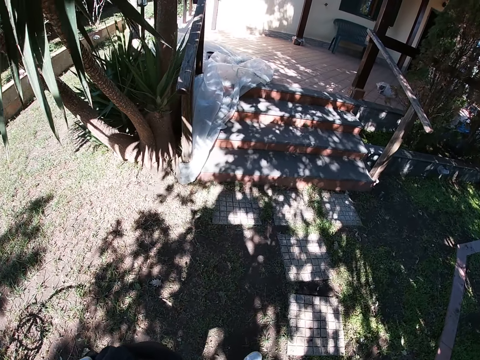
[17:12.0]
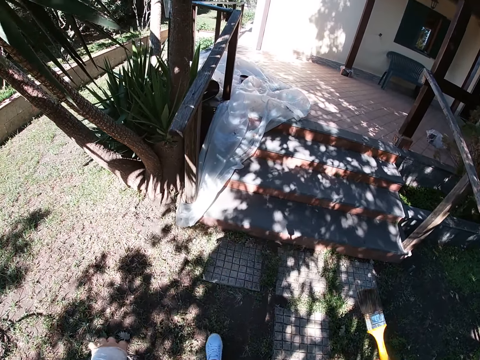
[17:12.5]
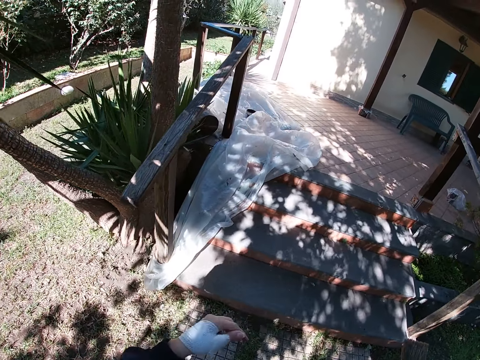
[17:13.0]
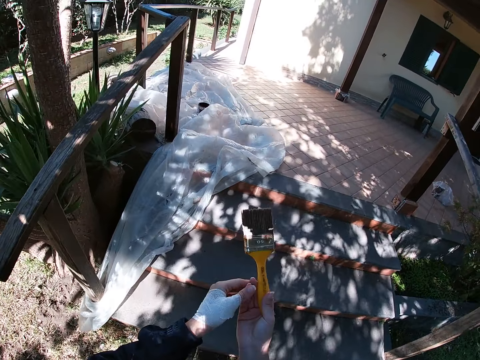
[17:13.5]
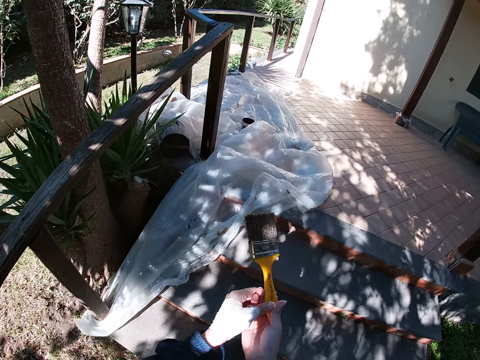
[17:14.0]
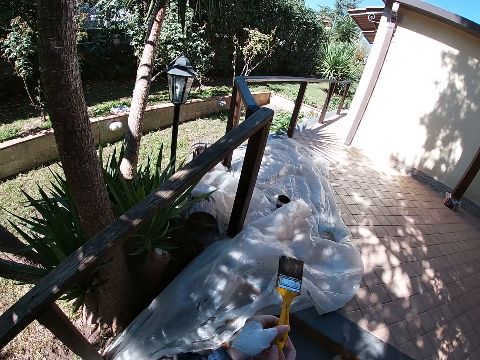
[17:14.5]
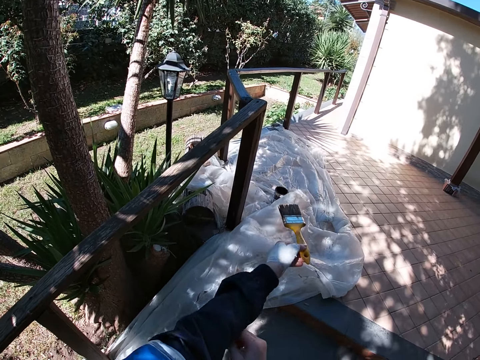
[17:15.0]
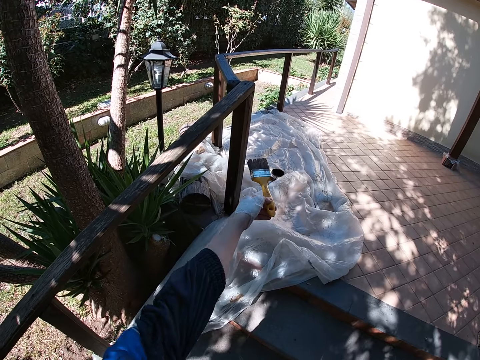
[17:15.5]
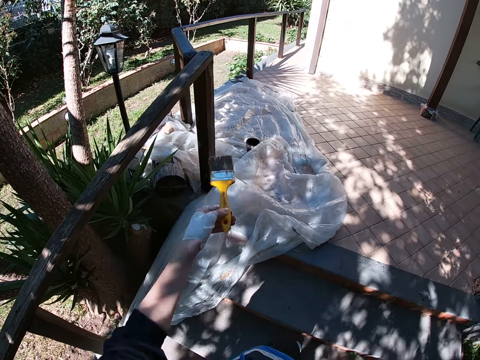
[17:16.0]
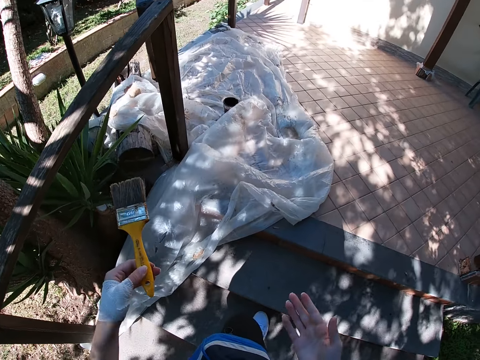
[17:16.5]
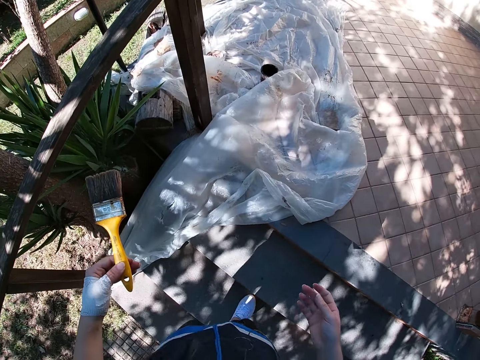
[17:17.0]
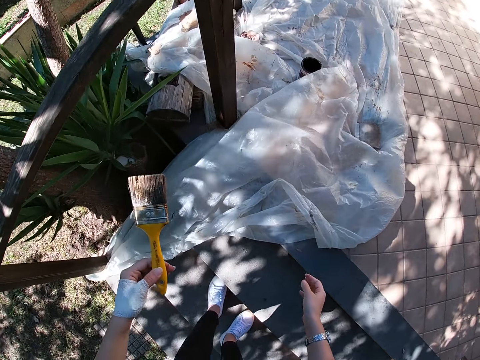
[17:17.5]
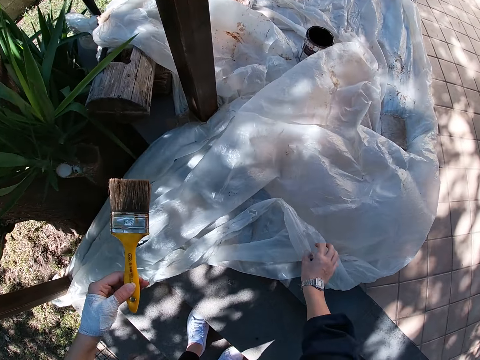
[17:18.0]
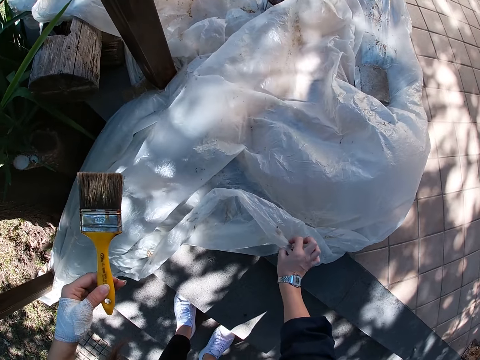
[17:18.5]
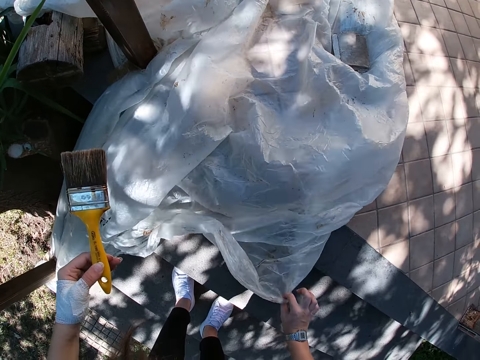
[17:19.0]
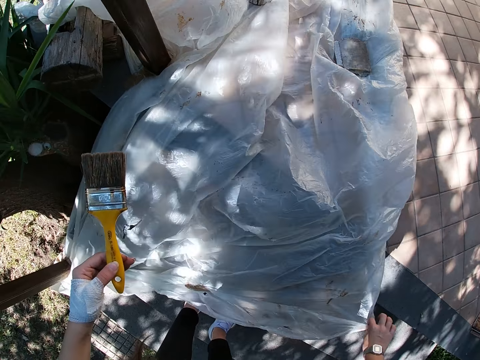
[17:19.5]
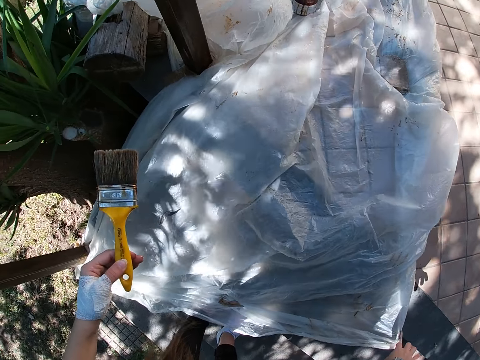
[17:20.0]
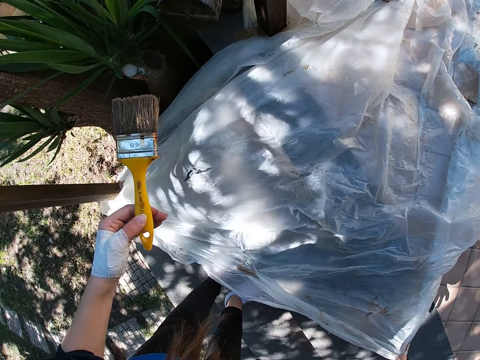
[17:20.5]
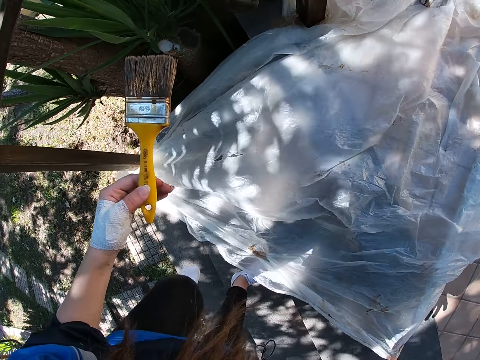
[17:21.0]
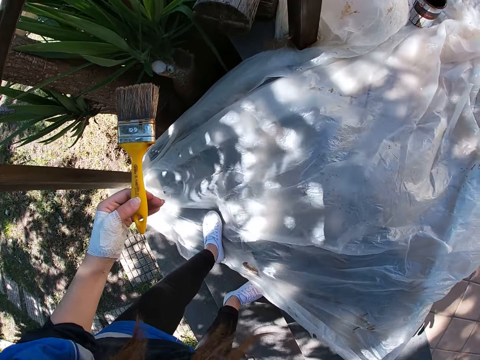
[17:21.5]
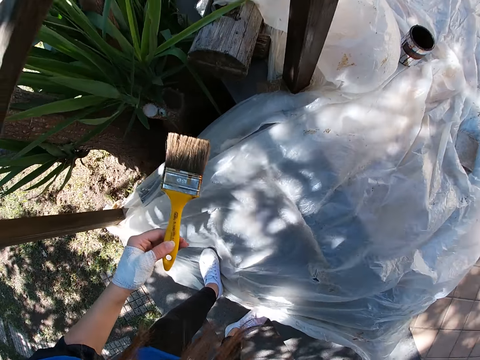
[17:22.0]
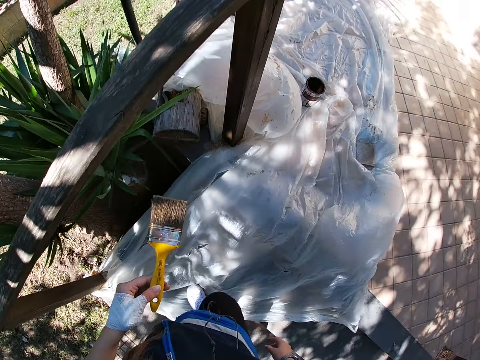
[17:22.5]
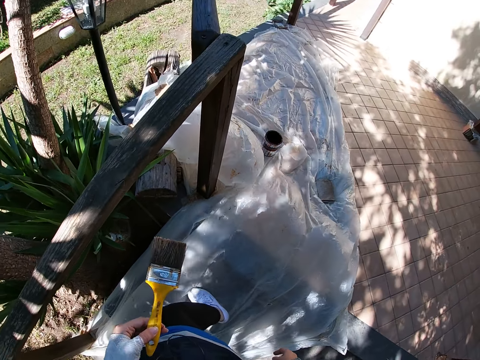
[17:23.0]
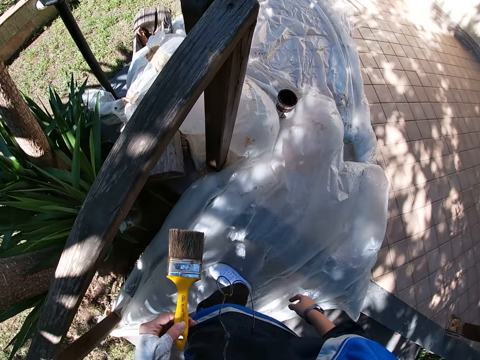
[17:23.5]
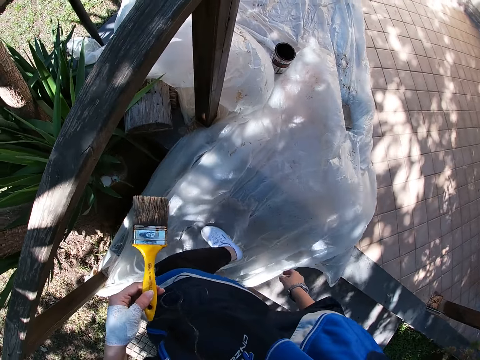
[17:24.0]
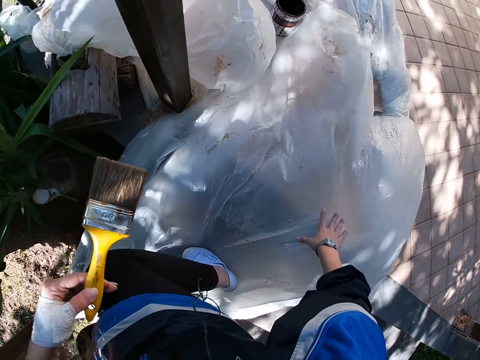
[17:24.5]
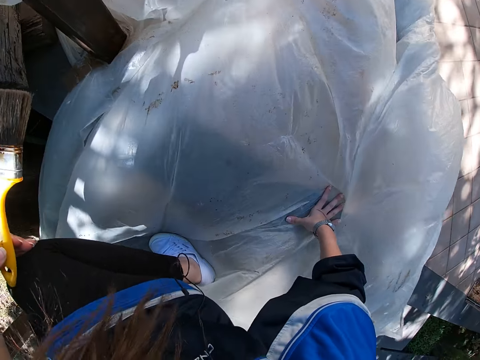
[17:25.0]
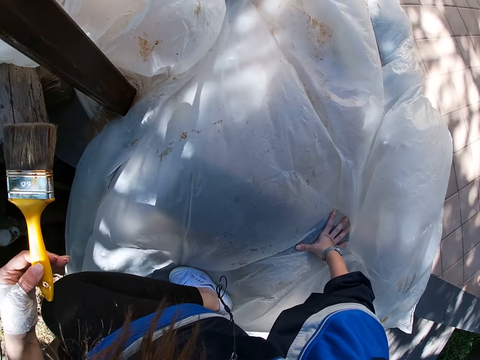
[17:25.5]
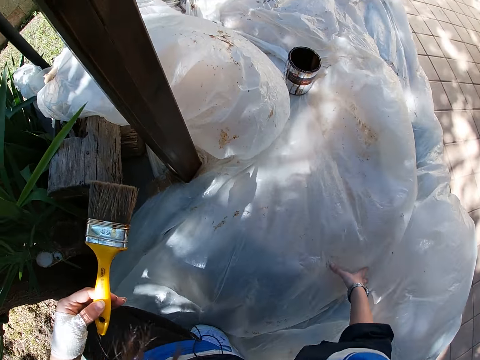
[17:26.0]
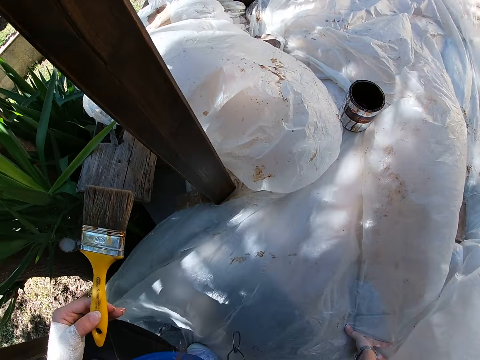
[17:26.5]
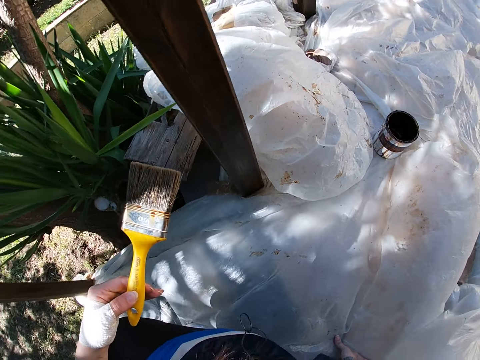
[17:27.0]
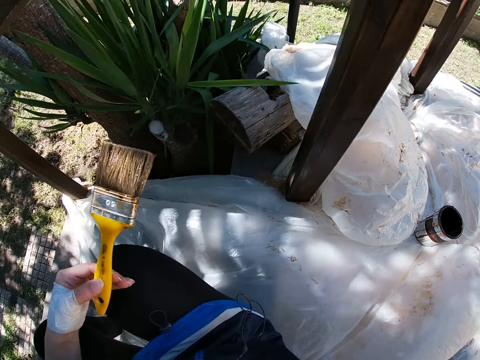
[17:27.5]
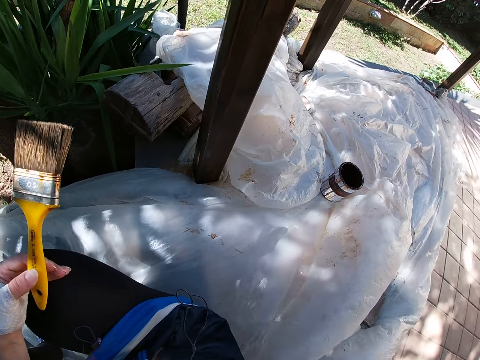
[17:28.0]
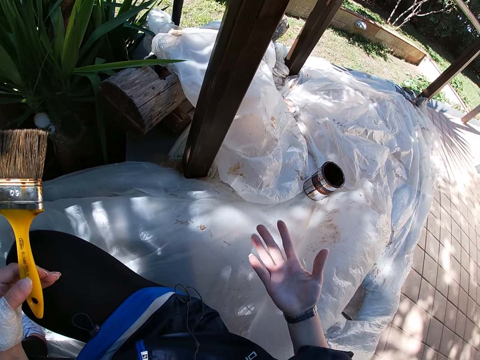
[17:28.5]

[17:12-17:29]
The camera wearer passes the paint brush to her left hand. She pulls up the sleeve of her cloth with her right hand. She holds the paint brush with the other hand. She bends, adjusts the white polythene sheet on the floor with her right hand and steps on the white polythene sheet. She places her right hand on the white polythene sheet, moves her left hand on the white polythene sheet and sits on the white polythene sheet.

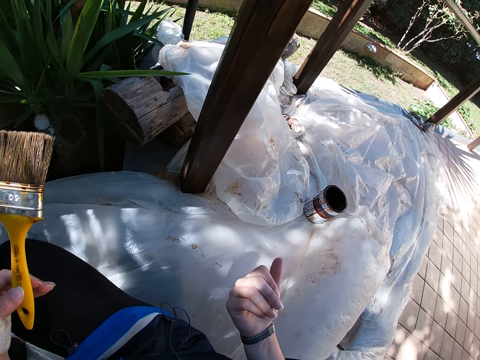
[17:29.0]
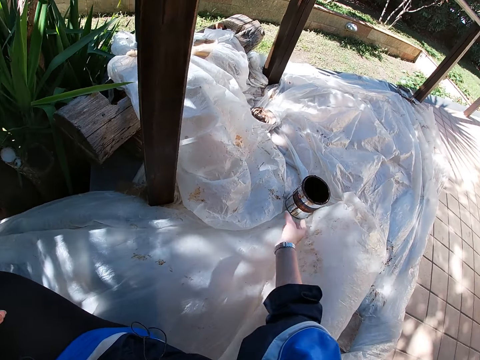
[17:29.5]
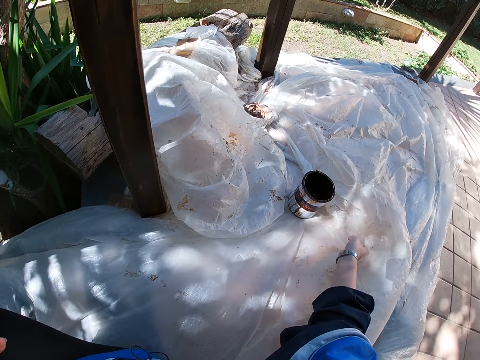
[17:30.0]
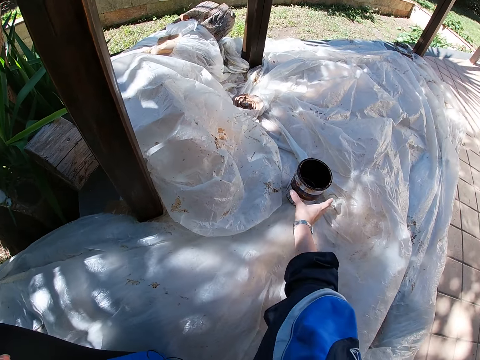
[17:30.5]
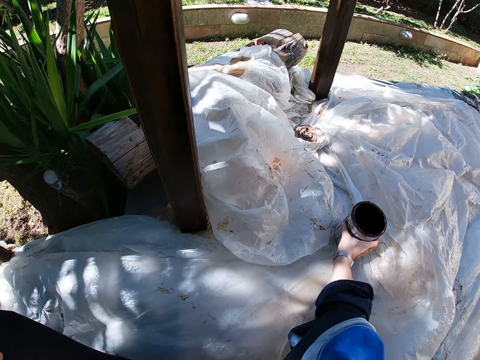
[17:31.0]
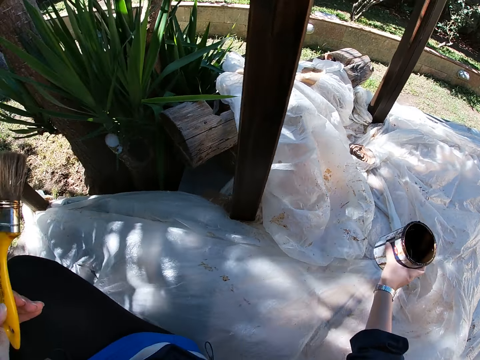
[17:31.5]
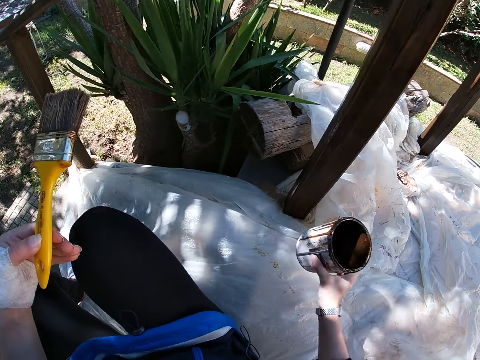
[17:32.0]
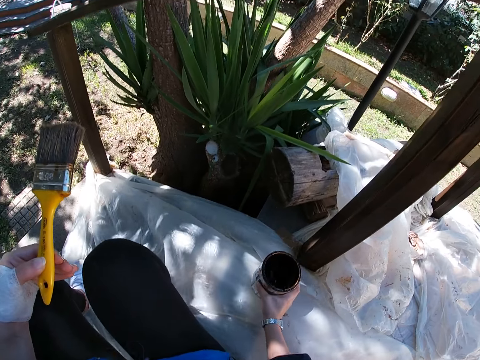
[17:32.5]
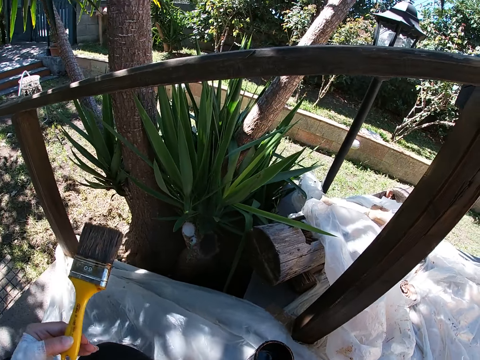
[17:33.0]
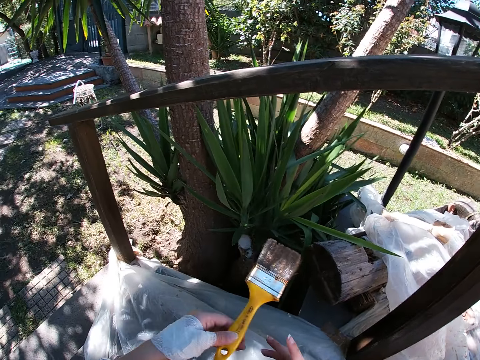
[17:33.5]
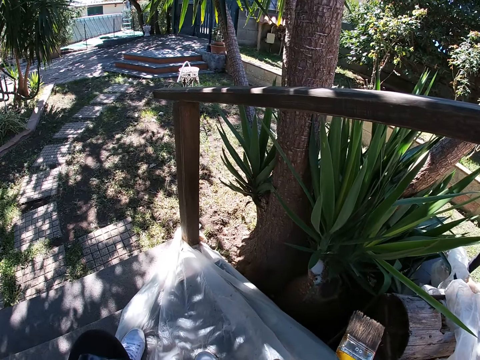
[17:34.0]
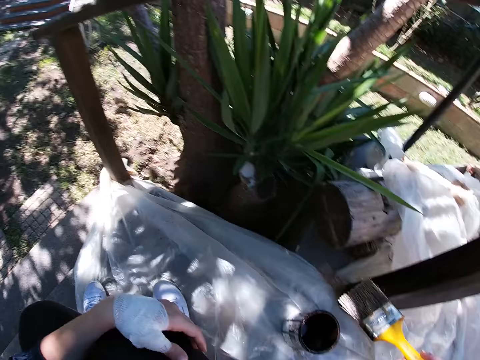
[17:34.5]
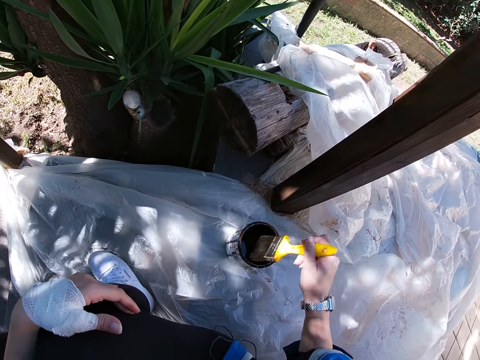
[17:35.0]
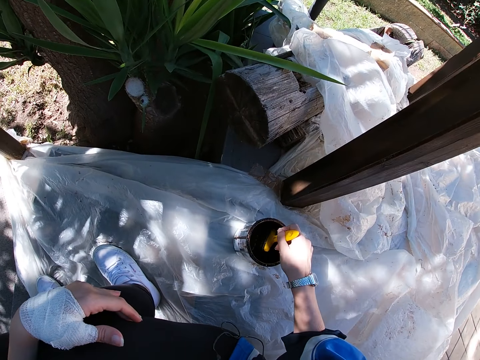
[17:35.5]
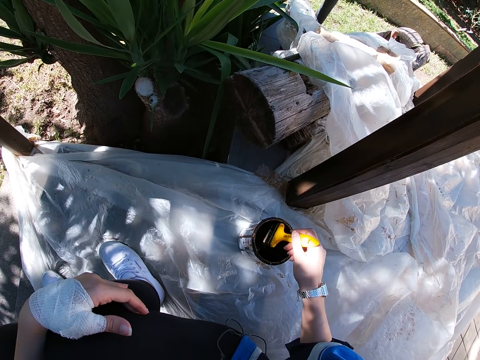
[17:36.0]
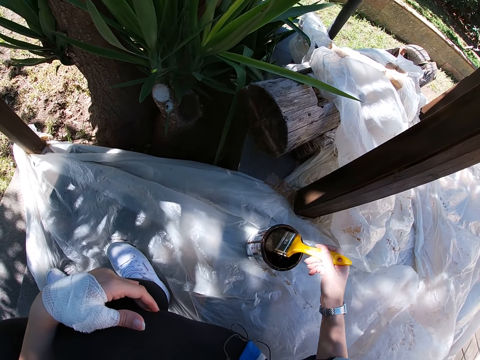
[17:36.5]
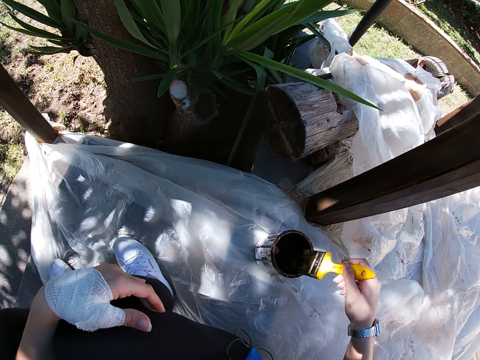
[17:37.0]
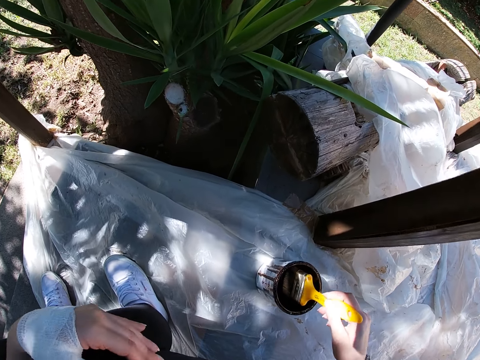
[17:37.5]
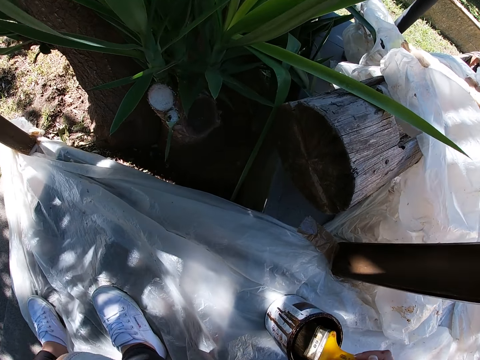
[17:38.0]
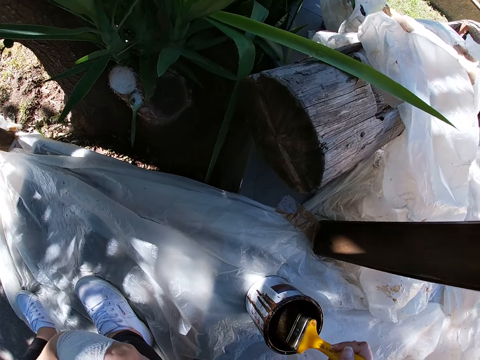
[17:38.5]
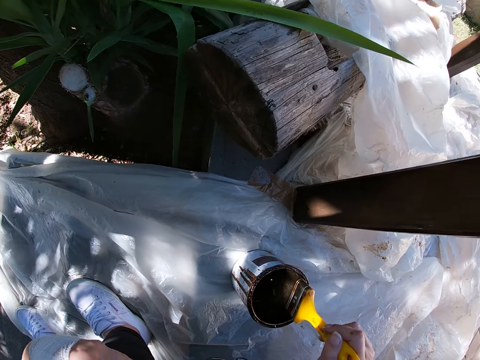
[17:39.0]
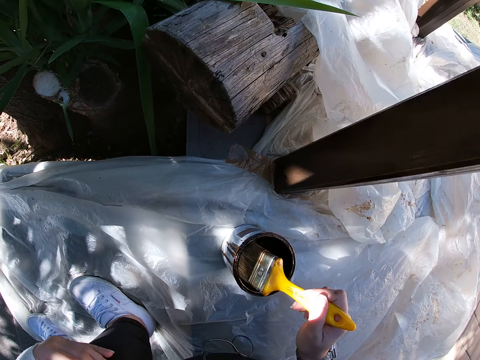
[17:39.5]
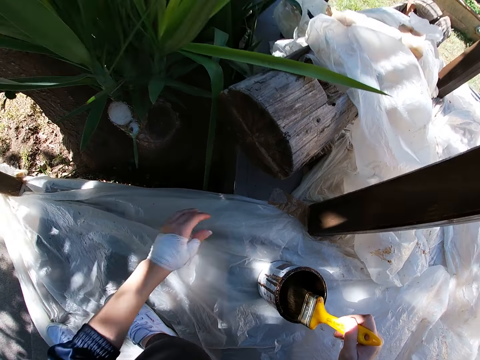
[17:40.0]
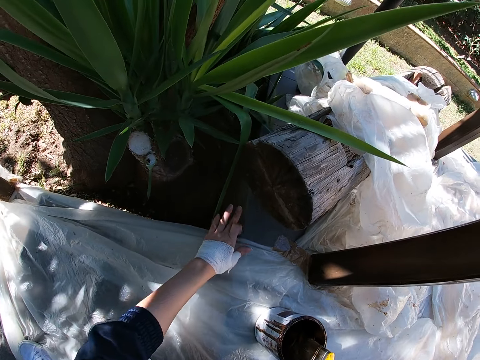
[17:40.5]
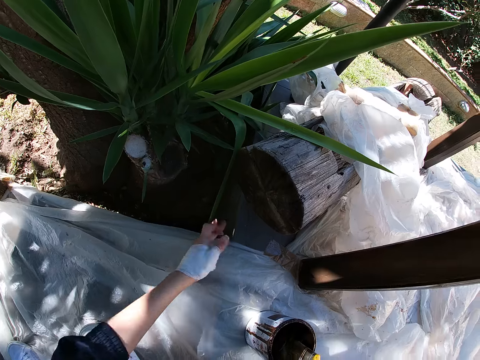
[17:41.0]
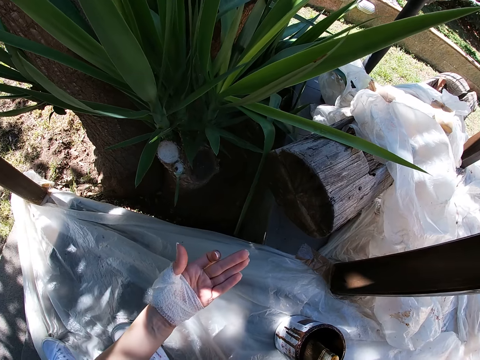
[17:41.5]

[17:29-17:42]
The camera wearer carries the paint container with her right hand. She picks up the paint container. She drops the paint container on the white polythene sheet. She passes the paint brush to her right hand and dips the paint brush in her right hand into the paint container. She holds the paint brush. She rubs the paint brush on the edges of the paint container. She cleans the floor with her left hand. She touches the paint on the wood.
